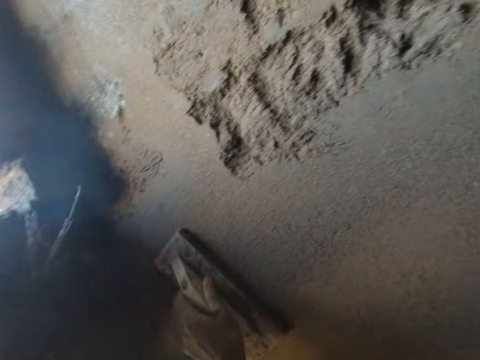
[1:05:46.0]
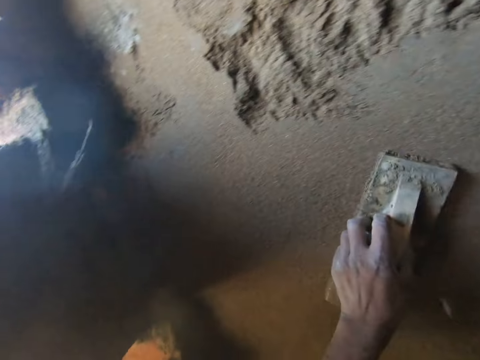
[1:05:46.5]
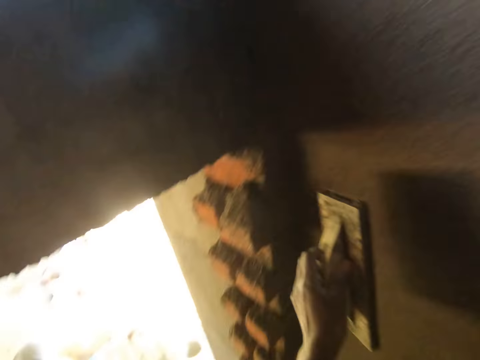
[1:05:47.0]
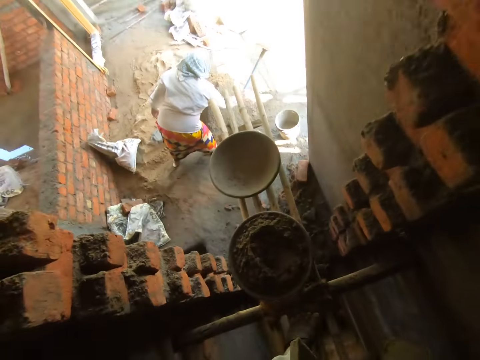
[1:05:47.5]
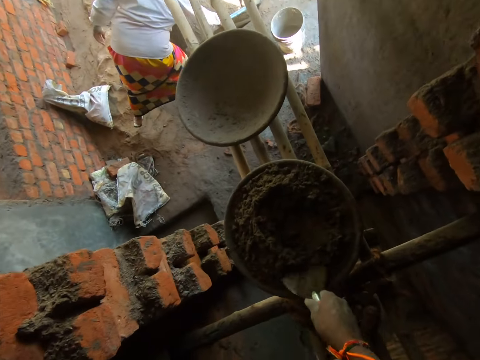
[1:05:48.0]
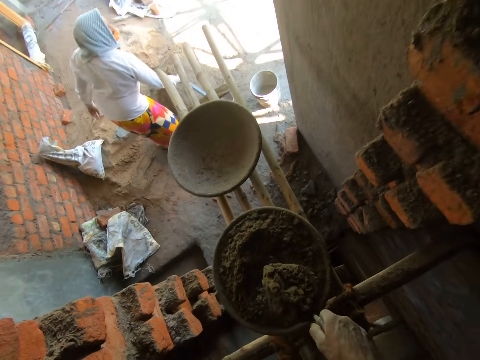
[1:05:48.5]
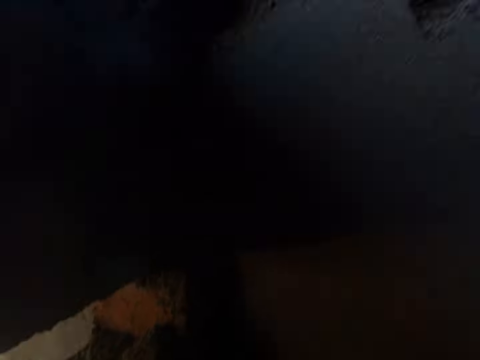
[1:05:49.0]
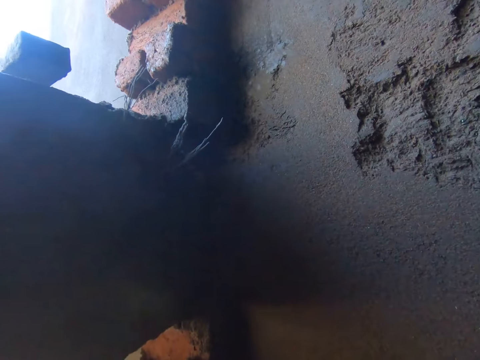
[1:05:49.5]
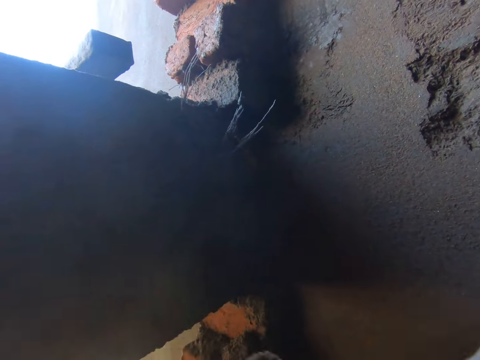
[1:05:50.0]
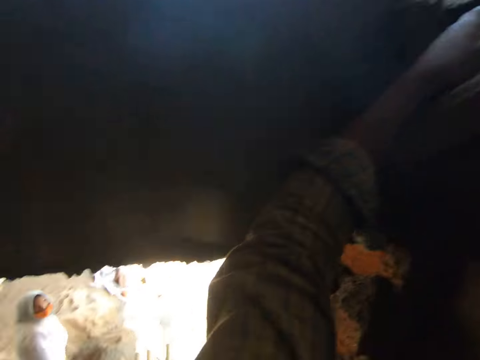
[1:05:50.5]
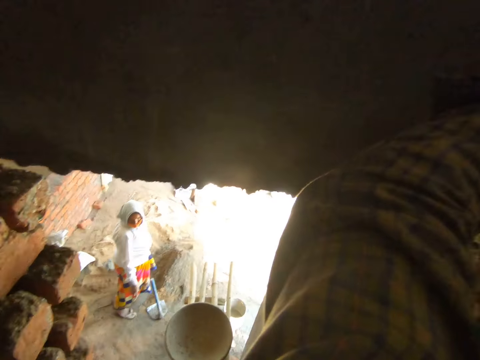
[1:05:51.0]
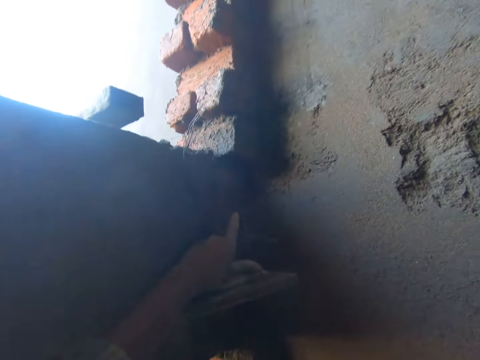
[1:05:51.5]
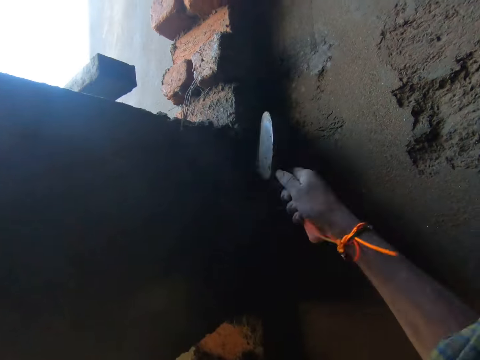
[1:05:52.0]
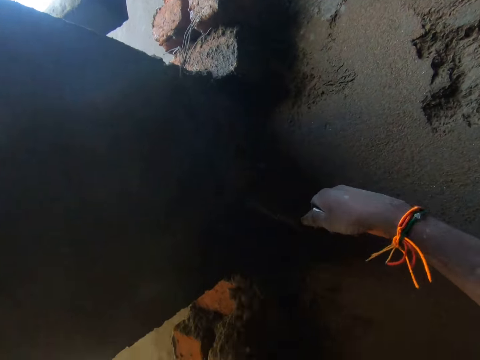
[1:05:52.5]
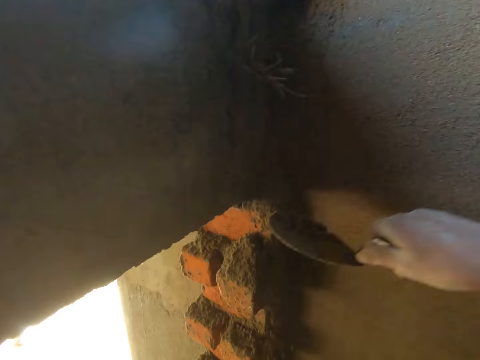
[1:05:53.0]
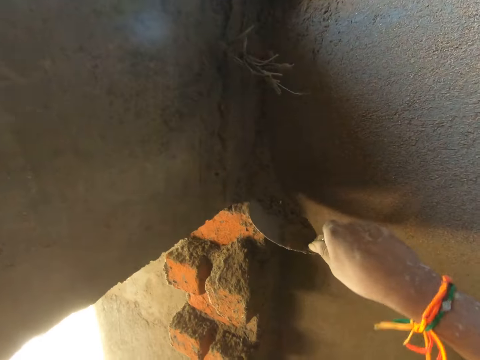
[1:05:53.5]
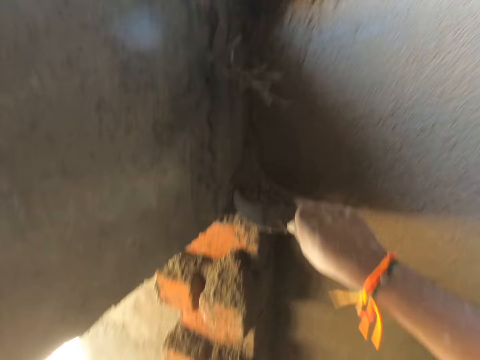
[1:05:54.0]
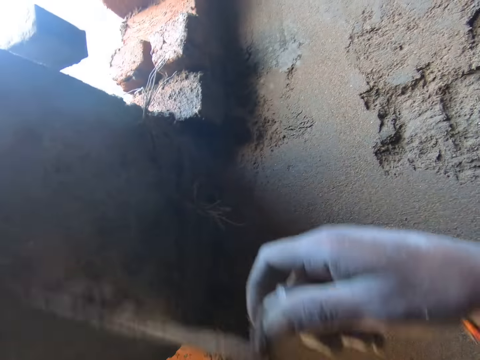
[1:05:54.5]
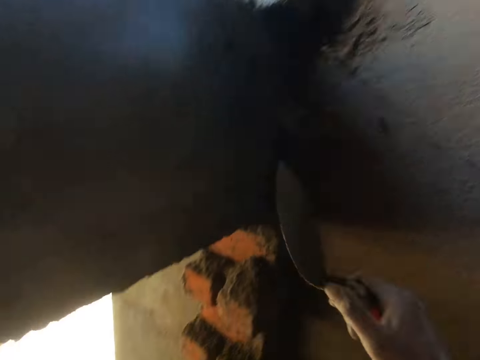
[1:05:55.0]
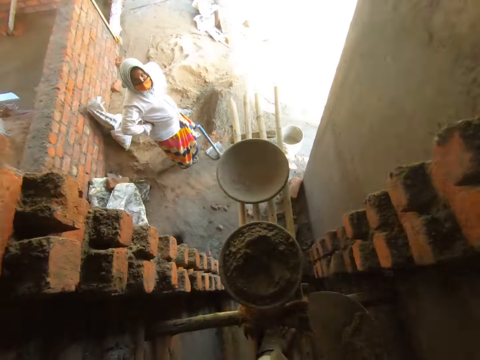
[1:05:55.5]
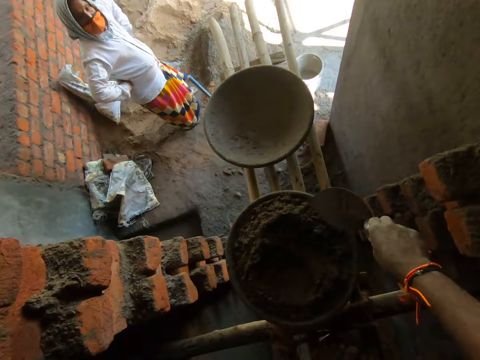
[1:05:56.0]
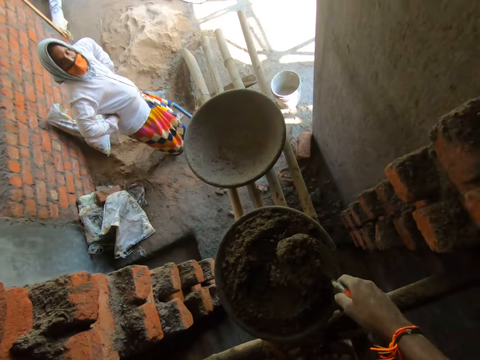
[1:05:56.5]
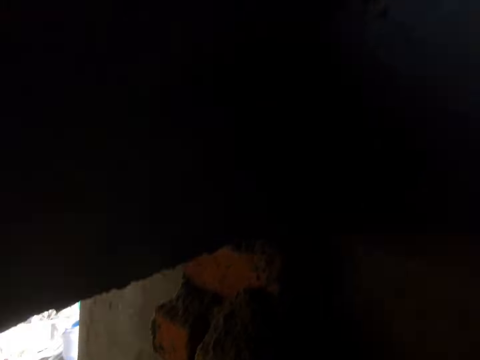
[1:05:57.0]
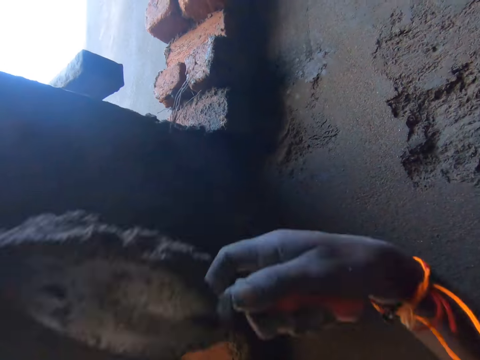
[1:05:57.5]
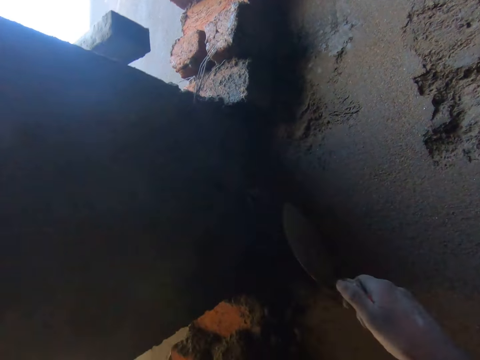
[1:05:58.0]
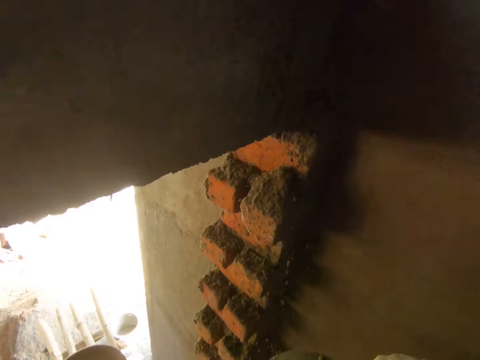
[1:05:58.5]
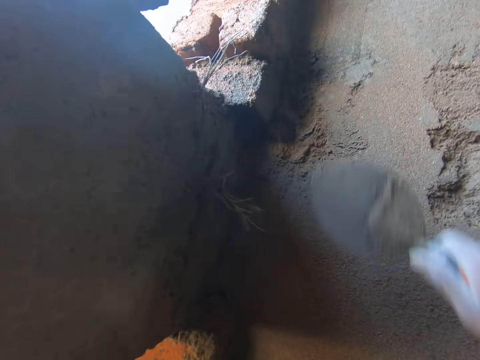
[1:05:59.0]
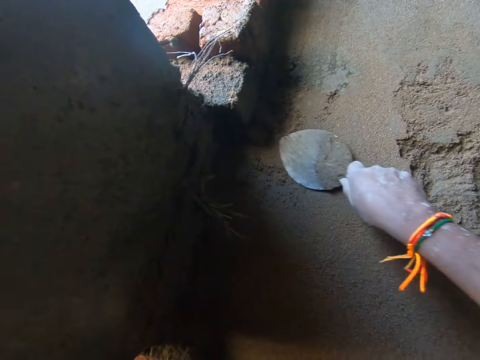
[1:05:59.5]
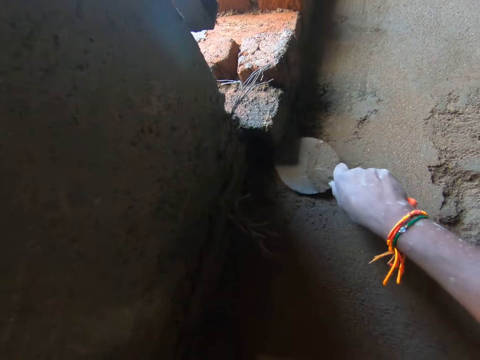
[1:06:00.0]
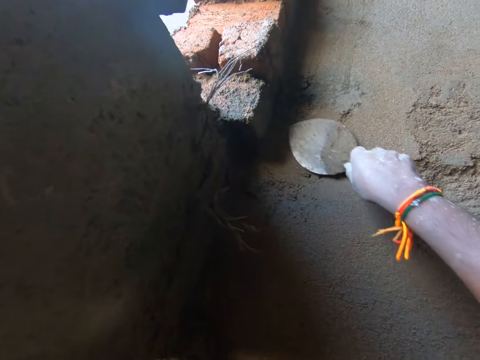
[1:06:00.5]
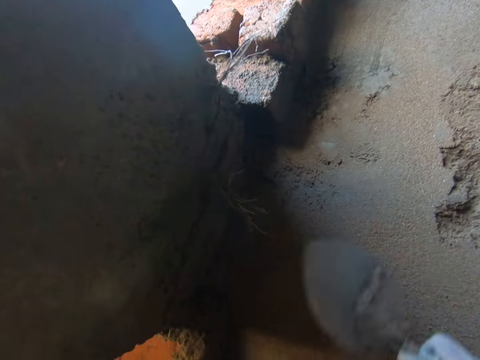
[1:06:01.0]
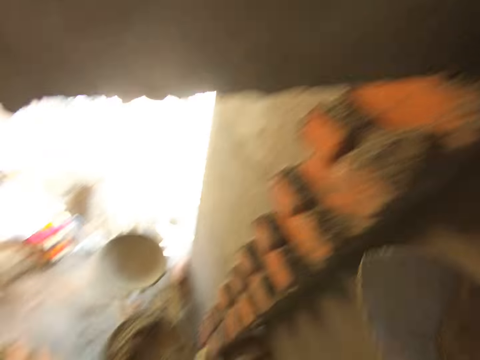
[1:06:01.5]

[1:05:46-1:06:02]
The woman hits the grub hoe in her right hand on the ground. The camera wearer scoops some cement mortar from the head pan on the scaffold with the trowel in his right hand. The woman interacts with the camera wearer. The camera wearer touches some iron wires on the wall with his left hand. He splashes cement mortar from the trowel in his right hand to the wall. He scoops some cement mortar from the wall with the trowel in his right hand. He splashes cement mortar from the trowel in his right hand to the wall. He scoops some cement mortar from the head pan on the scaffold with the trowel in his right hand. He splashes cement mortar from the trowel in his right hand to the wall. He plasters the wall with the trowel in his right hand.

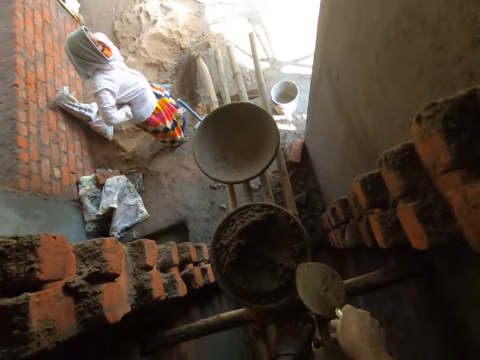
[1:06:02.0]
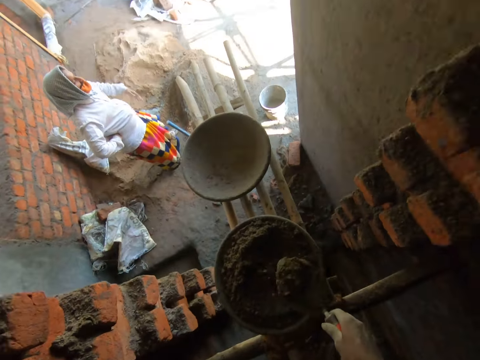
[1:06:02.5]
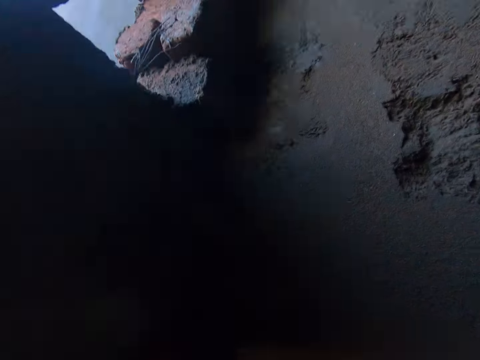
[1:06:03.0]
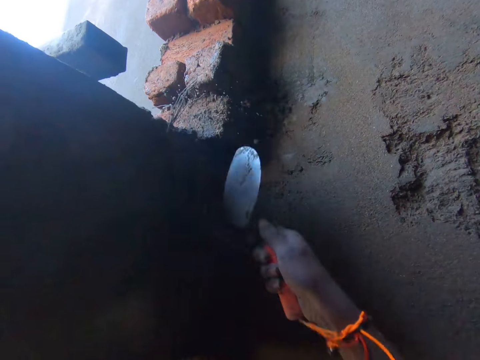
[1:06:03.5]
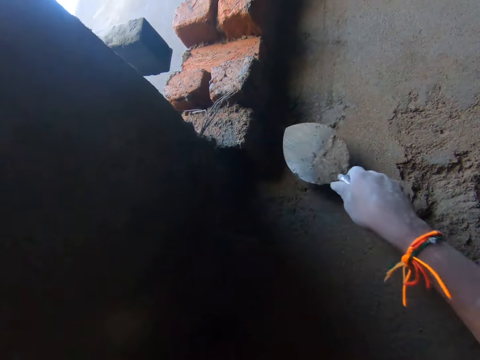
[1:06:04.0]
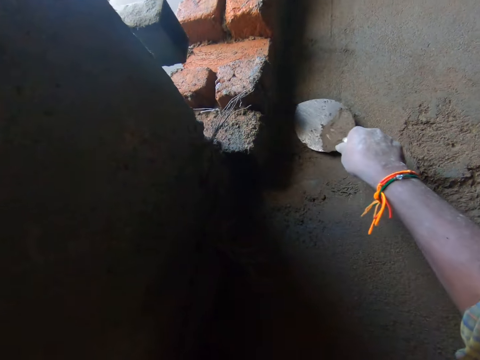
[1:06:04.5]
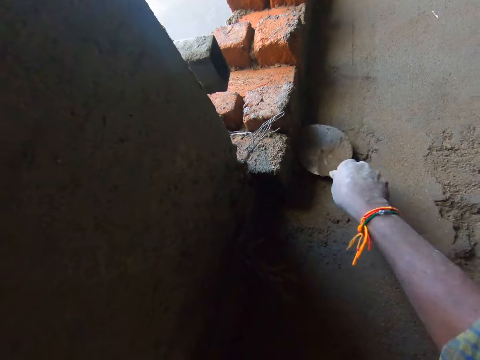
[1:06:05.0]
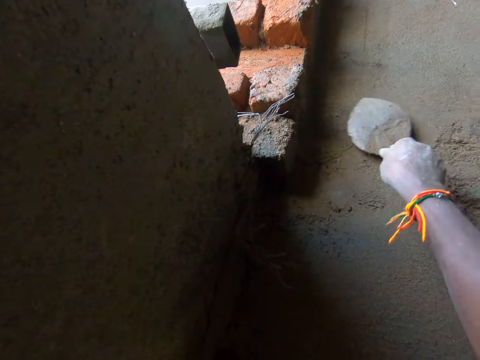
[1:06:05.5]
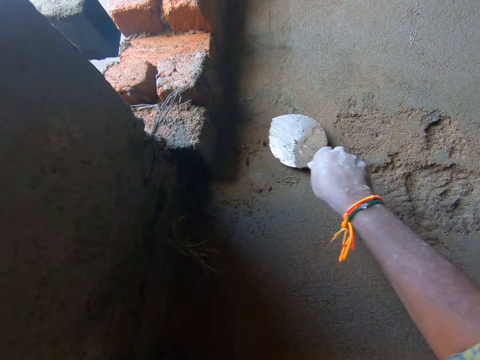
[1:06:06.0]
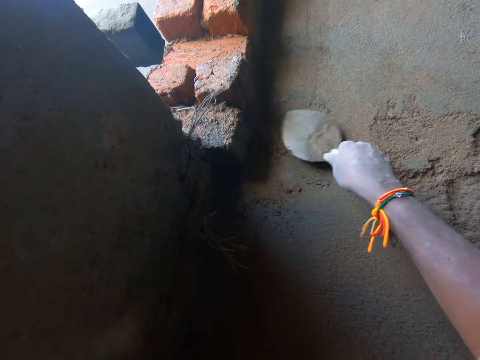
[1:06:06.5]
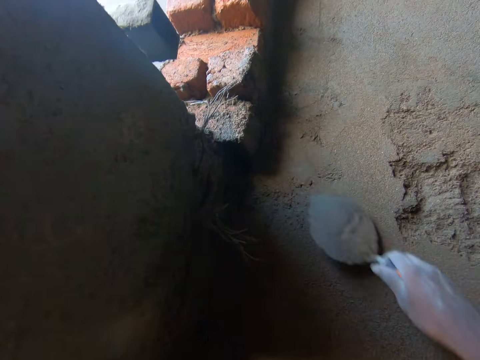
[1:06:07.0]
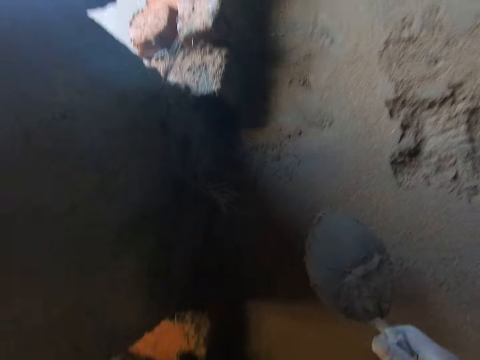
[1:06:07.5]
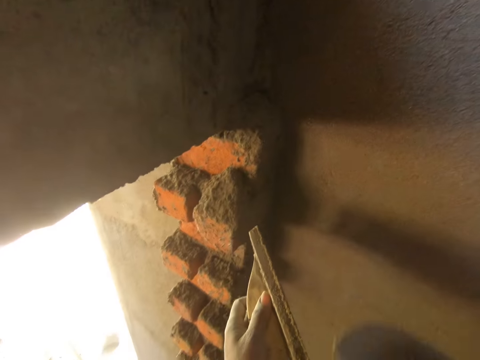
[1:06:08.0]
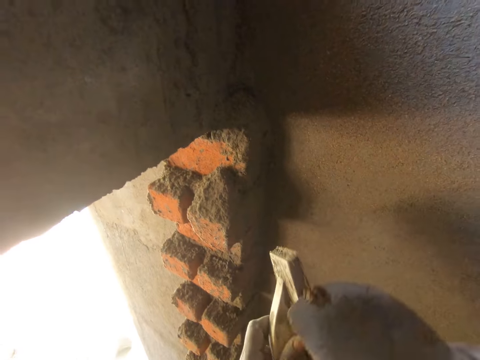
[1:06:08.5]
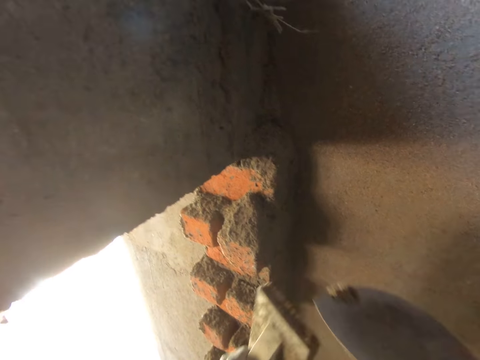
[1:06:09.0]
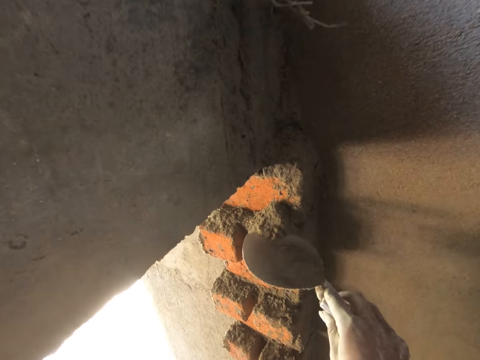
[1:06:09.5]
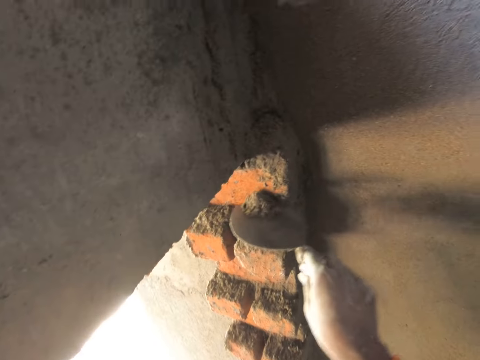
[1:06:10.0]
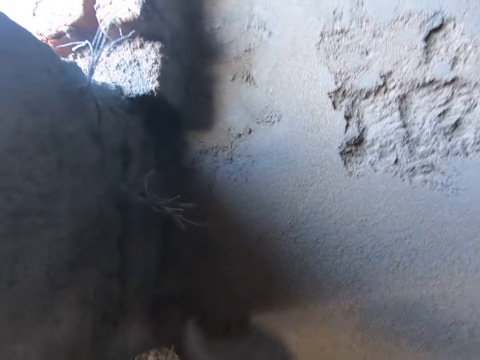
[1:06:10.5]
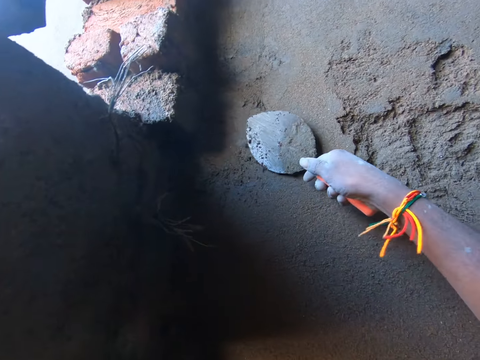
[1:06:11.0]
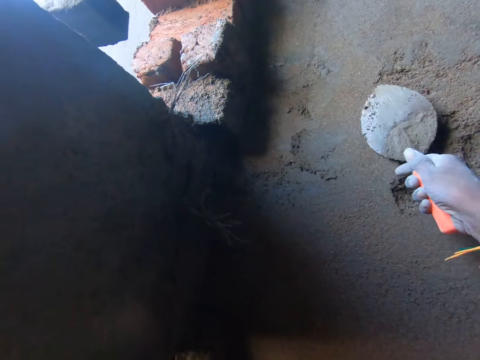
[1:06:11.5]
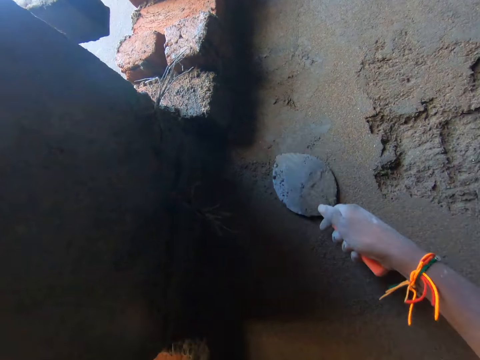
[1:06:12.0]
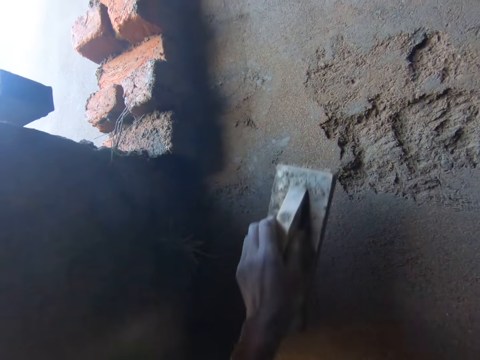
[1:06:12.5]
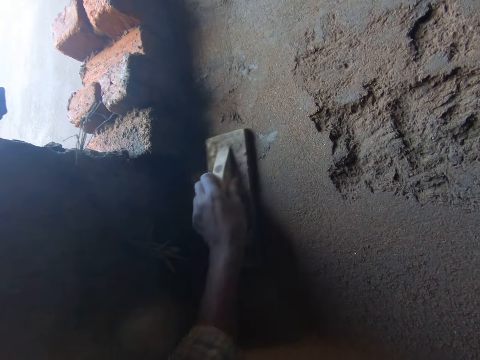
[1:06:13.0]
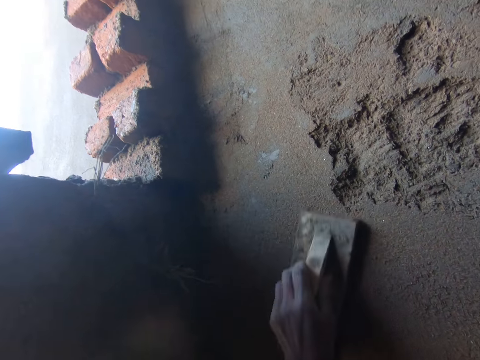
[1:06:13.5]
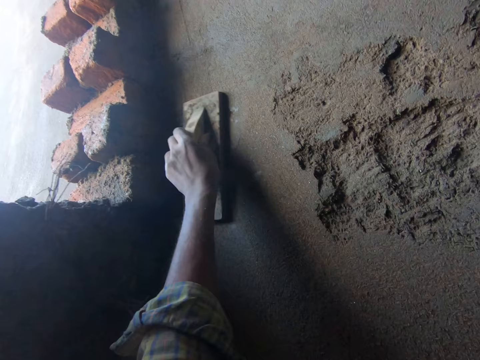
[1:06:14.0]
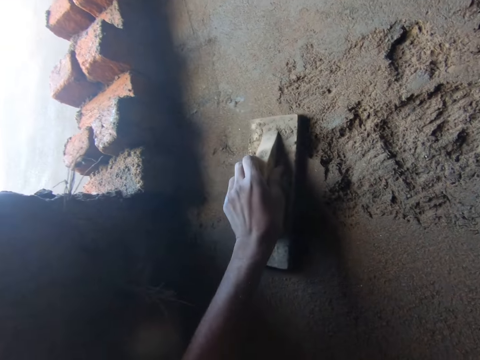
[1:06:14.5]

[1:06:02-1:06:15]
The camera wearer scoops some cement mortar from the head pan on the scaffold with the trowel in his right hand. He splashes cement mortar from the trowel in his right hand to the wall. He plasters the wall with the trowel in his right hand. He scrapes the hand float in his left hand with the trowel in his right hand. He scoops some cement mortar from a brick on the wall with the trowel in his right hand. He plasters the wall with the trowel in his right hand. He plasters the wall with the hand float in his left hand.
